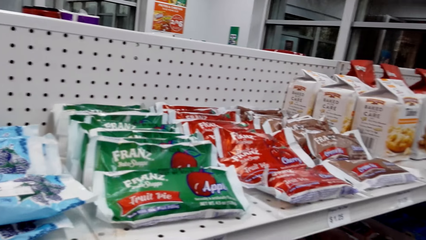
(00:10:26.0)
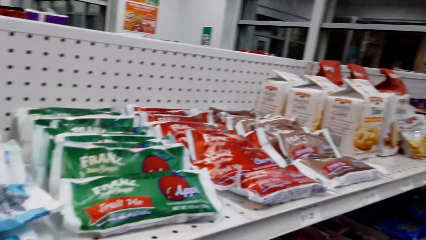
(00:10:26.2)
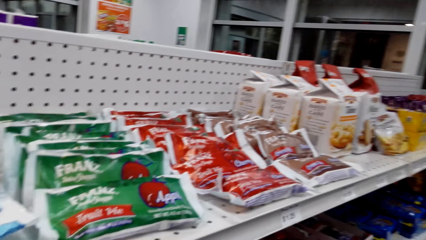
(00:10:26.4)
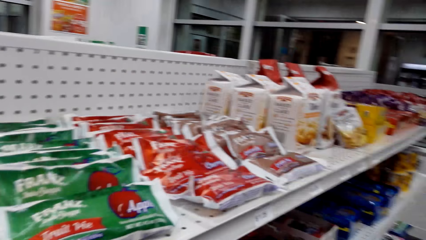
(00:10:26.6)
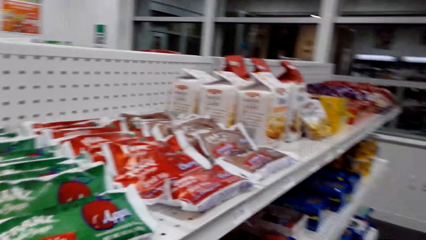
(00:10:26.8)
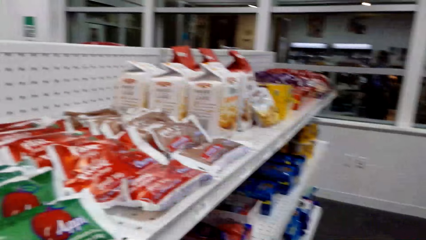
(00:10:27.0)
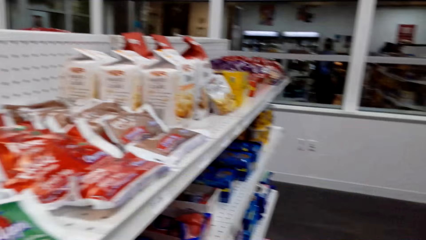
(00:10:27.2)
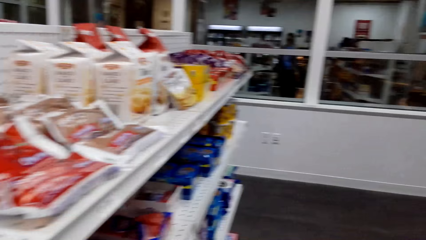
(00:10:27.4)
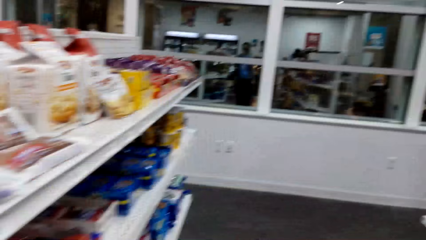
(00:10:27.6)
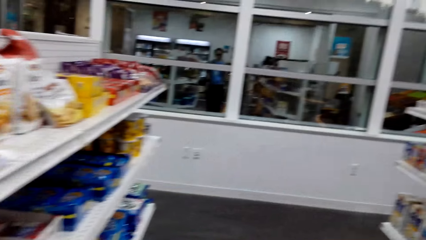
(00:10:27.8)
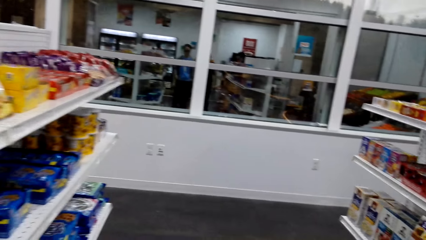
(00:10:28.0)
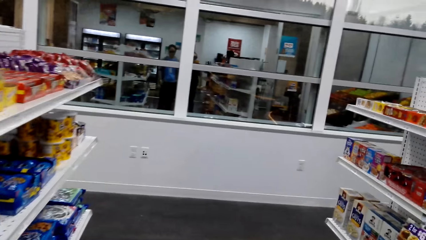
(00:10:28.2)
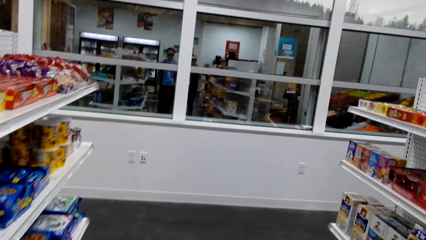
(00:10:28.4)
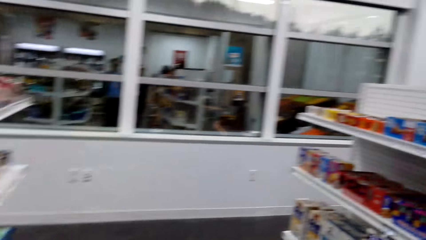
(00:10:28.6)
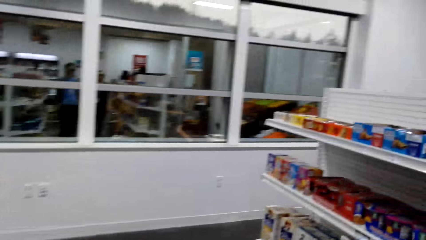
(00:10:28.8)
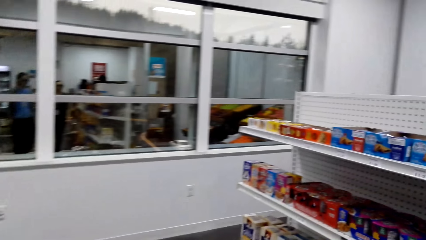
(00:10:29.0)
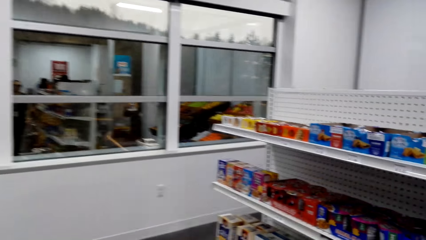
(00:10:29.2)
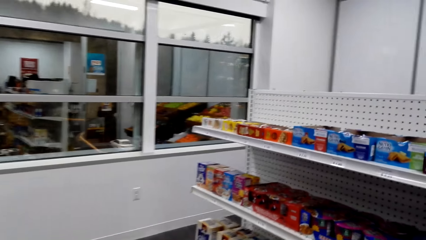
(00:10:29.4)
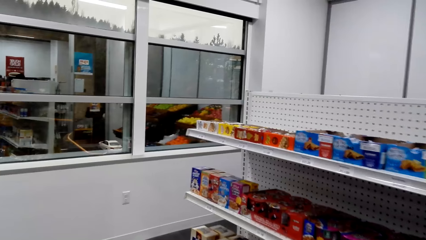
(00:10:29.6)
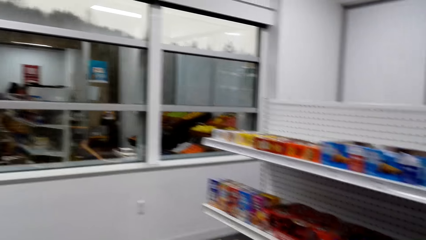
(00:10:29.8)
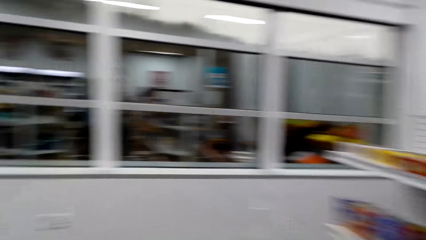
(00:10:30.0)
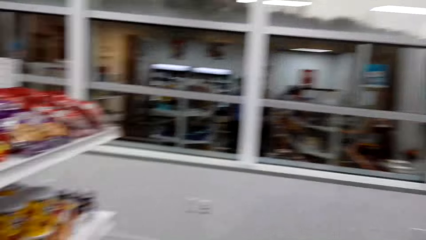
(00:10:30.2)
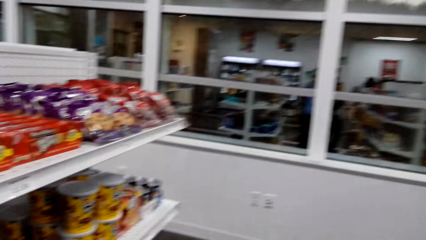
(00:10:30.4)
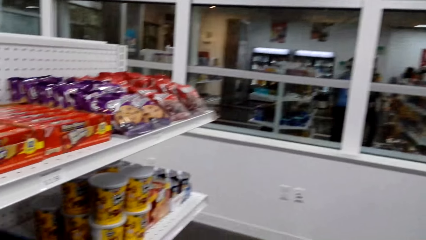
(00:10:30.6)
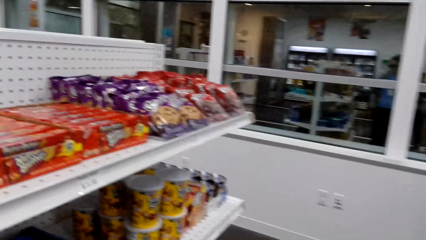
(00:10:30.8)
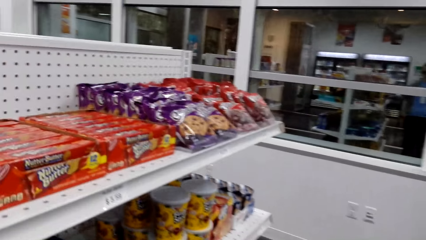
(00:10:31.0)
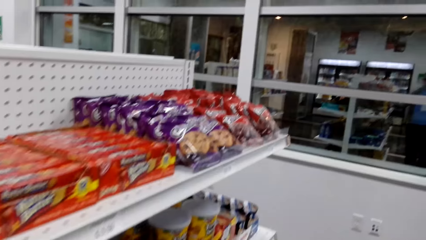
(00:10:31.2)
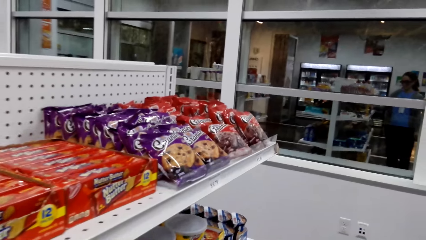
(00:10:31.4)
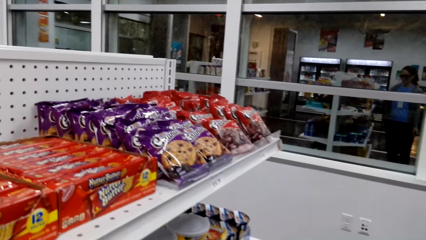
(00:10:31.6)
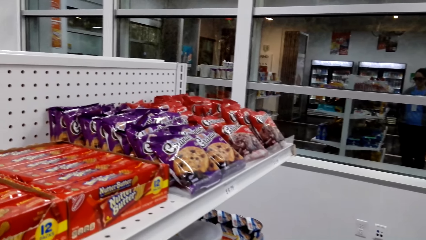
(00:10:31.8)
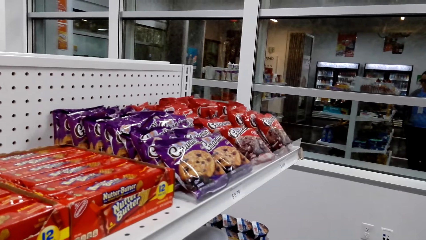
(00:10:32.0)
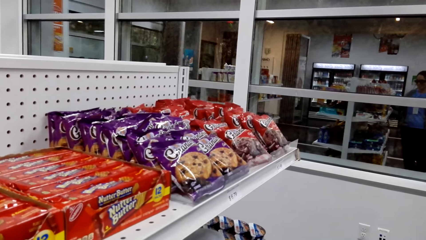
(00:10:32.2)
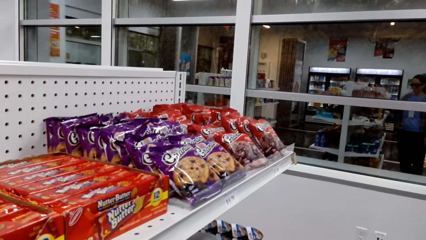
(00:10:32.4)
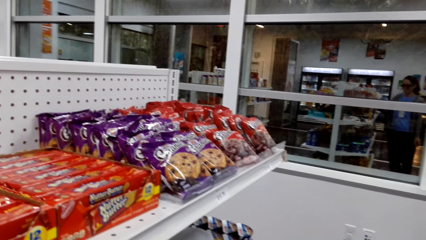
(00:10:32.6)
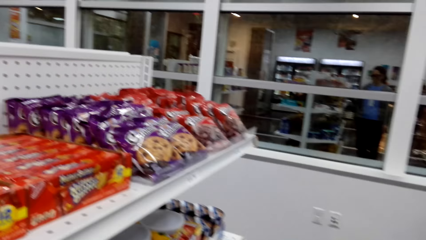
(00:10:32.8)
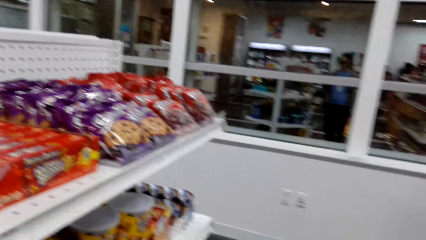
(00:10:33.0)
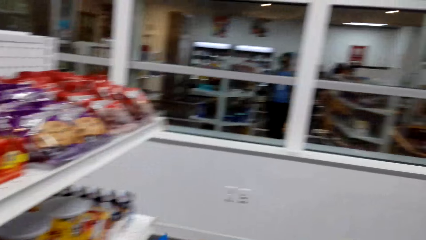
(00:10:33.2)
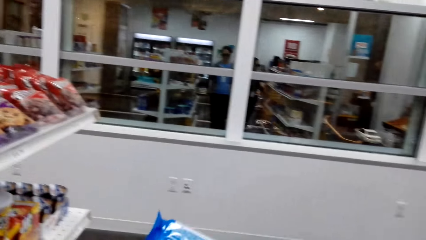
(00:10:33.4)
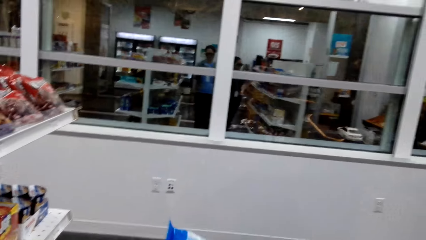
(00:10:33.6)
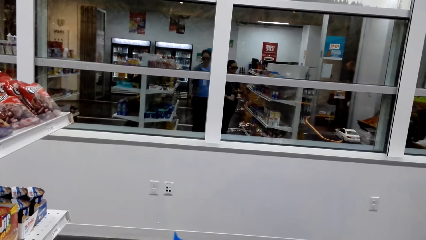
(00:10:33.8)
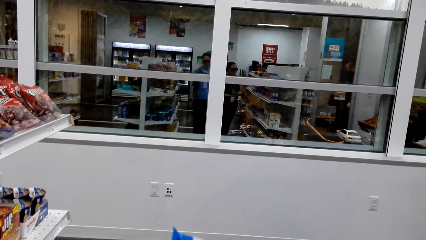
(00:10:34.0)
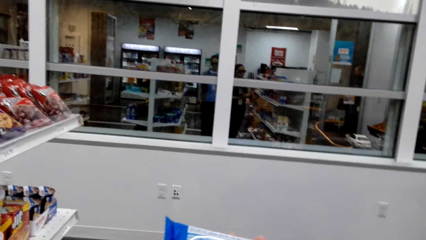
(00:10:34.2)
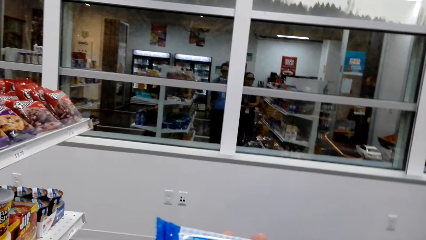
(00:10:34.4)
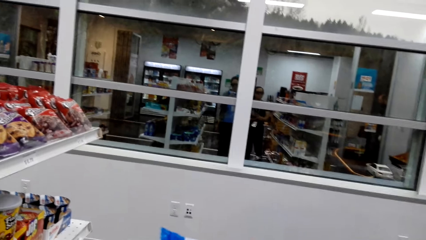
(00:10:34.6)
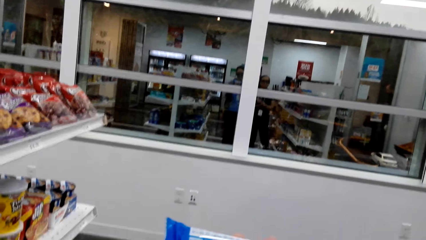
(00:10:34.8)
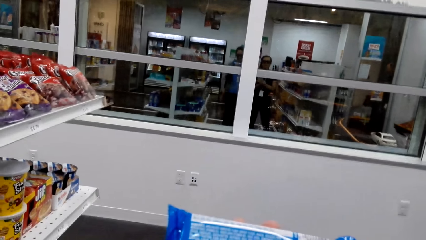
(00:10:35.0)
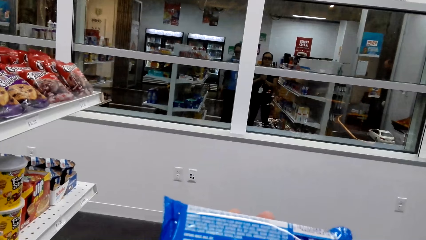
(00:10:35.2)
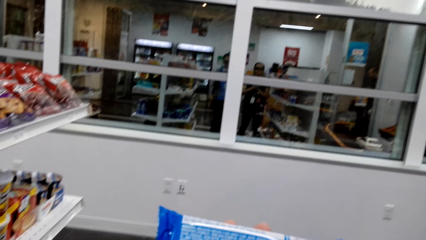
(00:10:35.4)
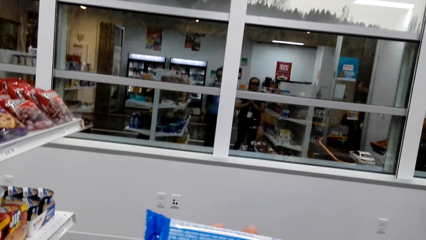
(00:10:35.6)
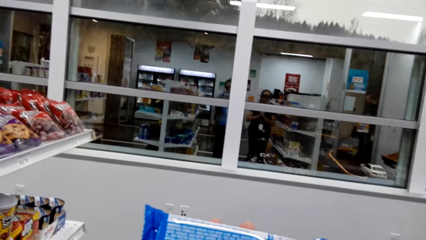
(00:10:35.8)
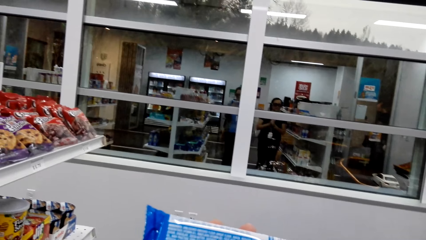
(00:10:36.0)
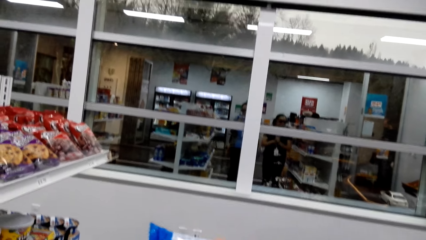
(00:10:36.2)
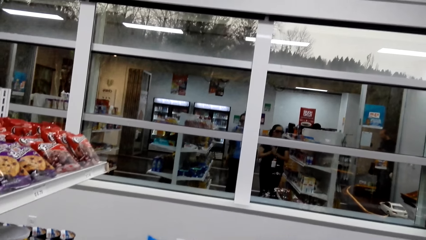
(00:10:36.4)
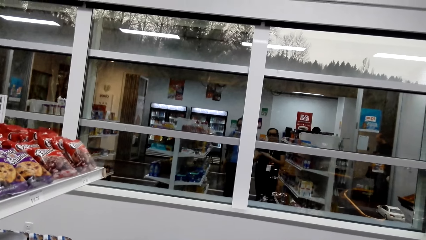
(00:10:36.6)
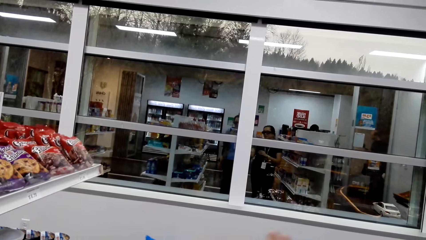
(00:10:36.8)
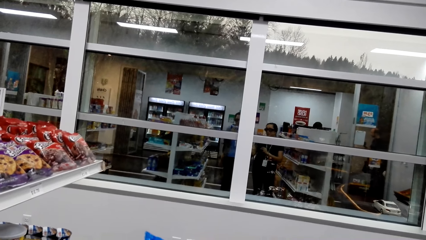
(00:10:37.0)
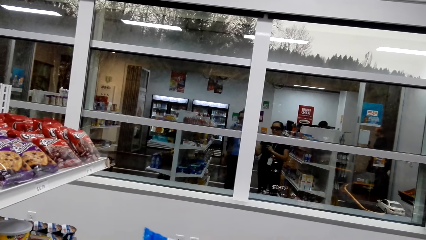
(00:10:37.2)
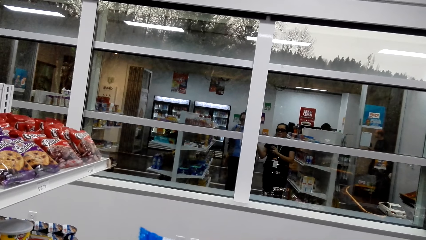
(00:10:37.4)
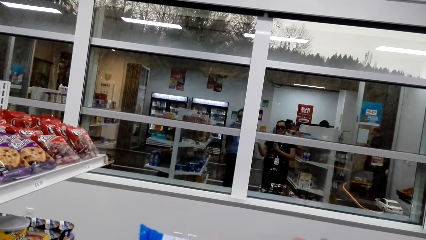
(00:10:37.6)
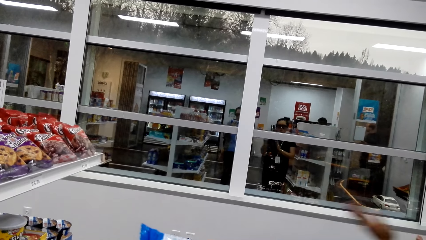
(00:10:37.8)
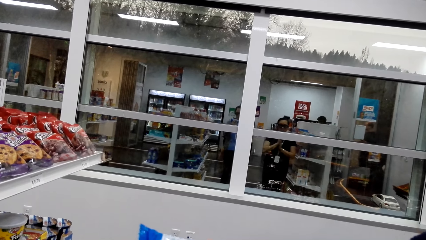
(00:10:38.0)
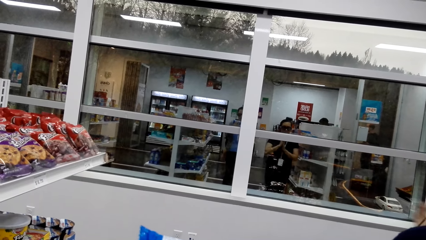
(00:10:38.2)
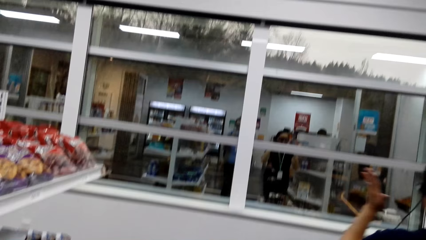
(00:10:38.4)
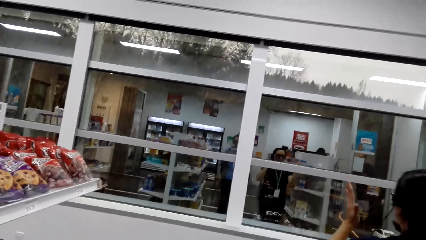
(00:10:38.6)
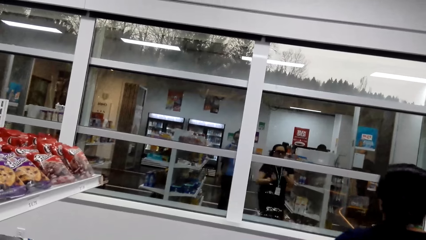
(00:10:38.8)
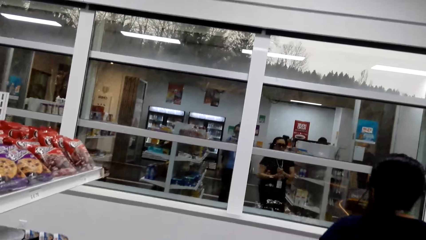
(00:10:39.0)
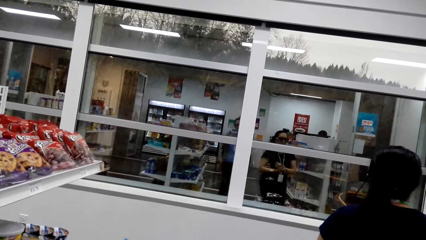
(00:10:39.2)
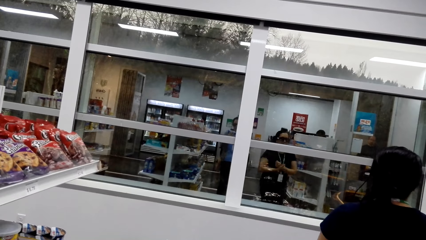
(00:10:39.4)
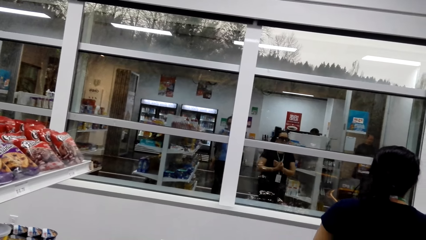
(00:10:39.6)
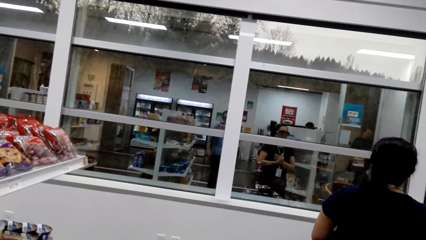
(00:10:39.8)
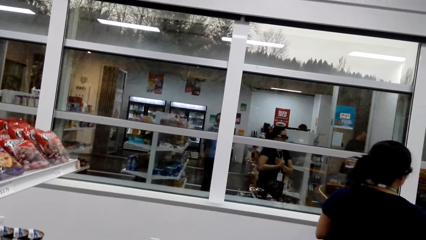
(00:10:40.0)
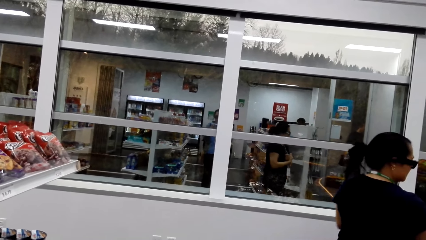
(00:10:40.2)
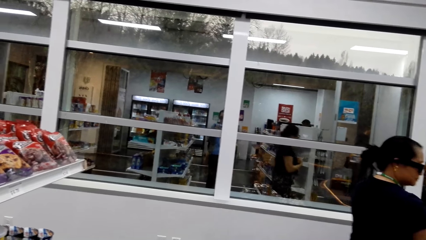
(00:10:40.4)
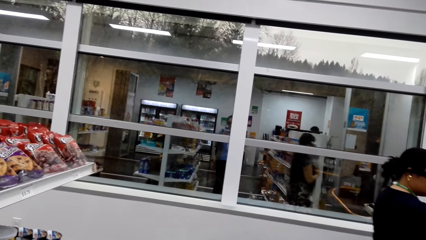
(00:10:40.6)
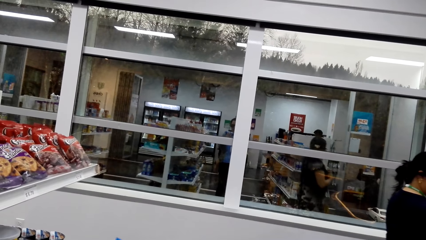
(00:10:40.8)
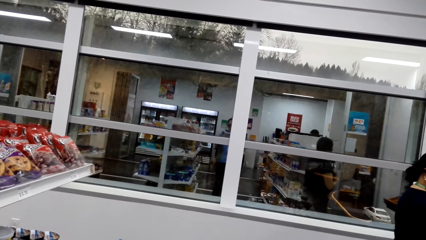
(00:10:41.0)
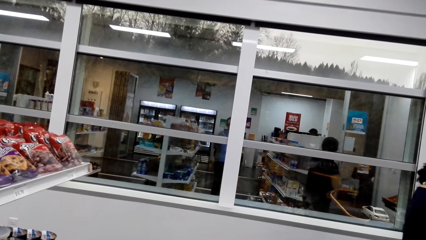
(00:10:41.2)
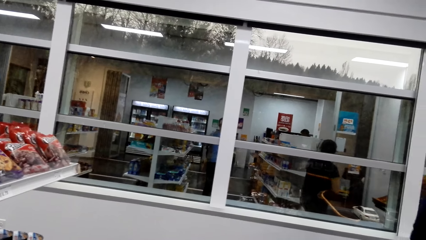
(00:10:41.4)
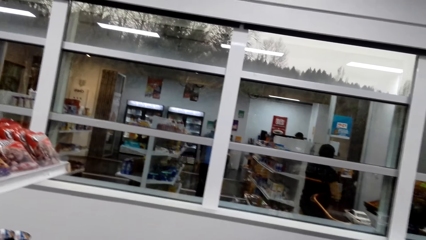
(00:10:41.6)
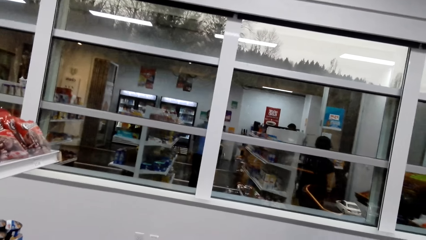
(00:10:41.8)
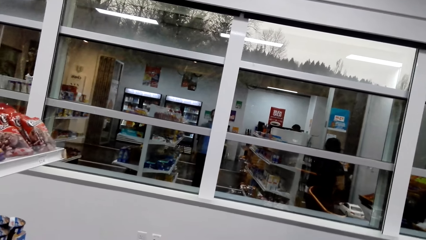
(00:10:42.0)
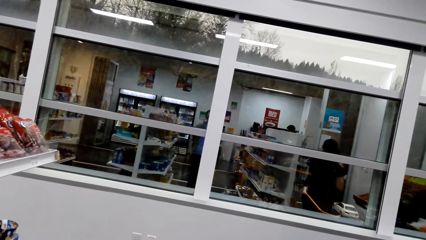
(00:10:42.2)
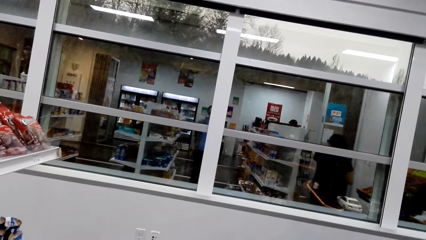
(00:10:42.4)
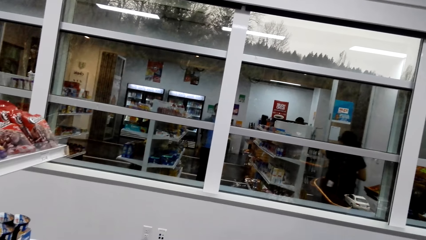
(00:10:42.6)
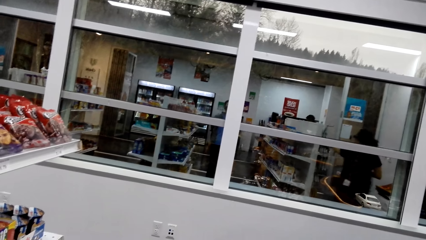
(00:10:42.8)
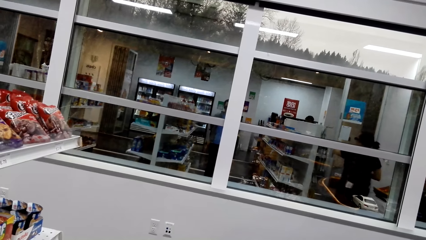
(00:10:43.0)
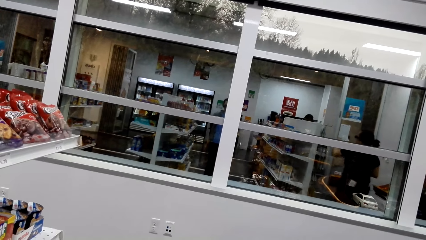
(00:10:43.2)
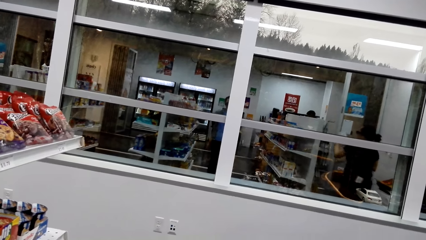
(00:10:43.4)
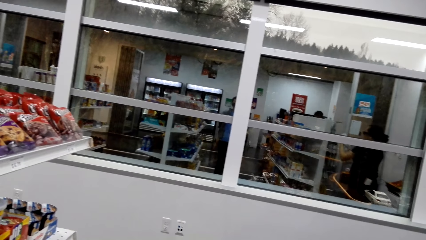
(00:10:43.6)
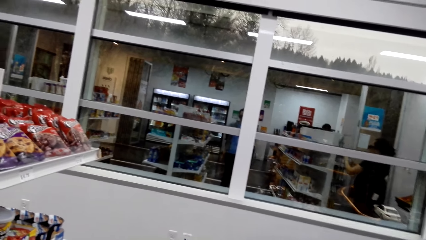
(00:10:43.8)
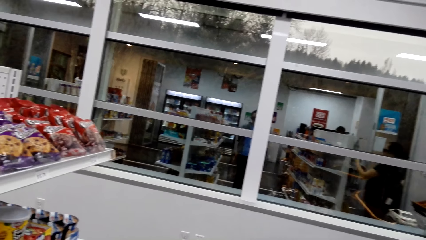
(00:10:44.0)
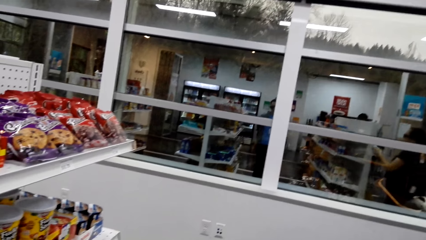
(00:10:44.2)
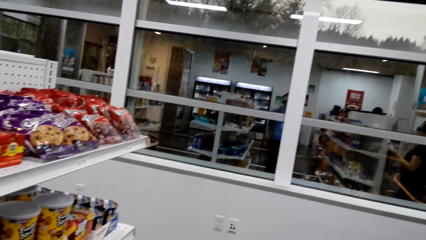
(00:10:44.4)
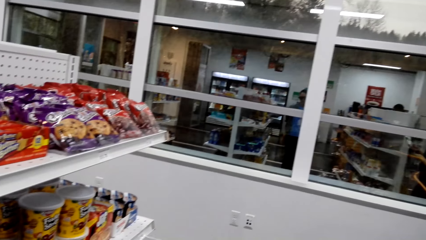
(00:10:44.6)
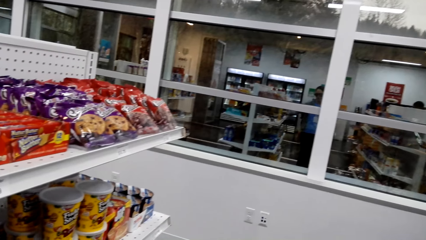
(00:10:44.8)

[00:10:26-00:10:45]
The camera wearer returns something to the shelves. They pick a packet of cookies from the shelves.
